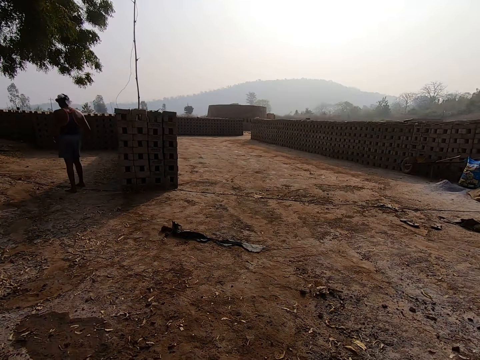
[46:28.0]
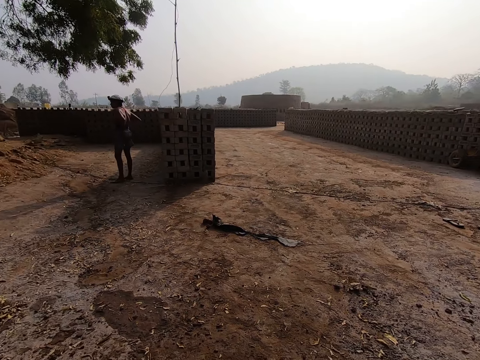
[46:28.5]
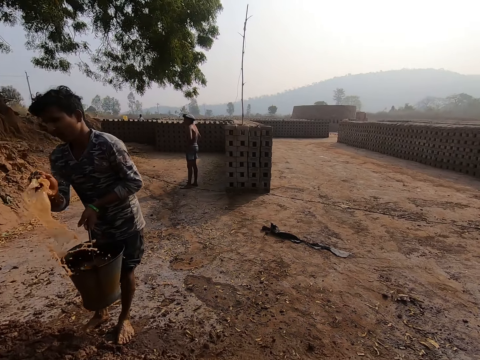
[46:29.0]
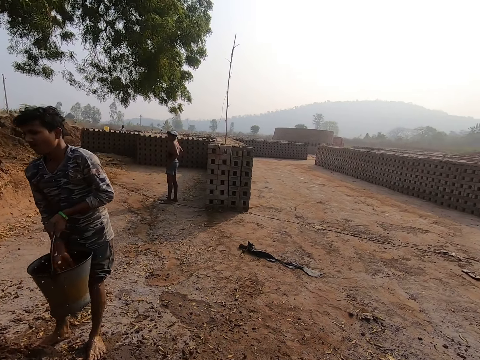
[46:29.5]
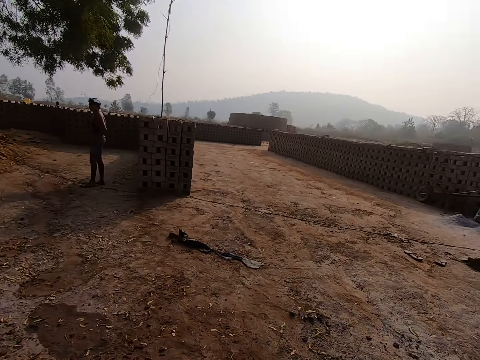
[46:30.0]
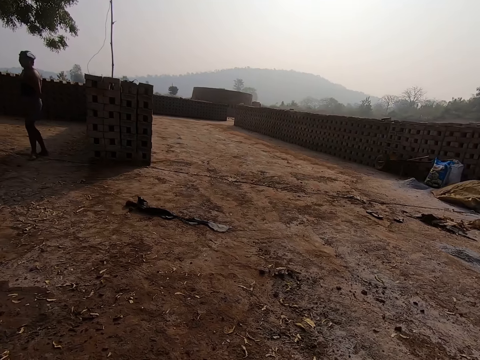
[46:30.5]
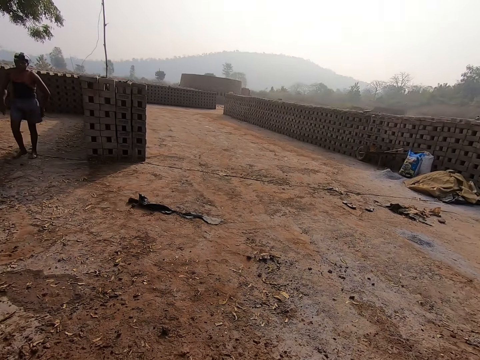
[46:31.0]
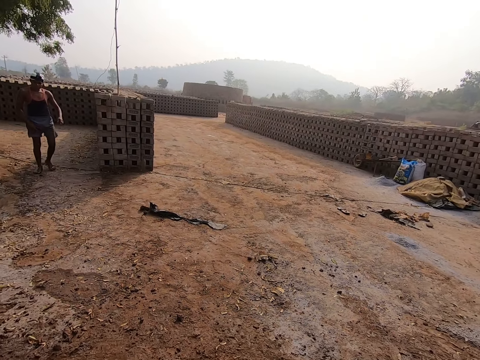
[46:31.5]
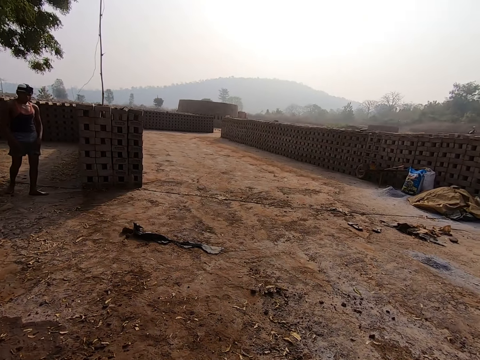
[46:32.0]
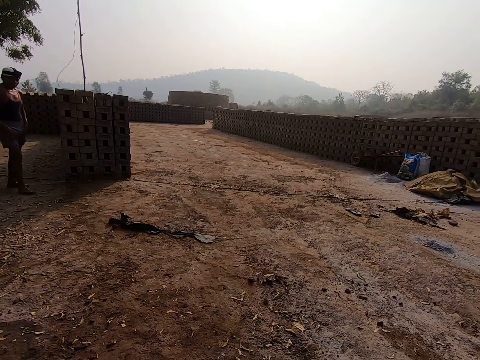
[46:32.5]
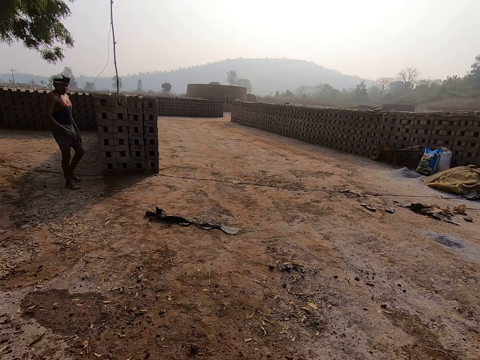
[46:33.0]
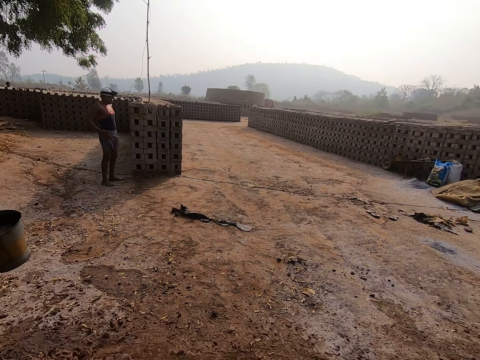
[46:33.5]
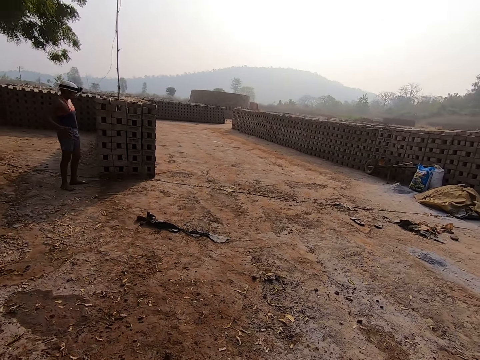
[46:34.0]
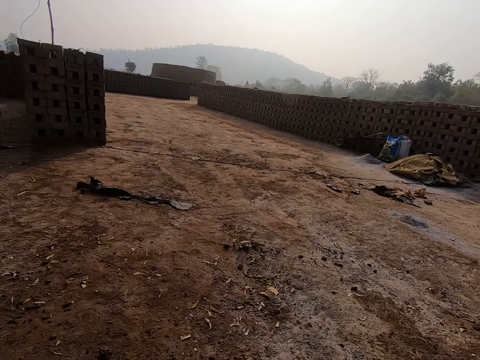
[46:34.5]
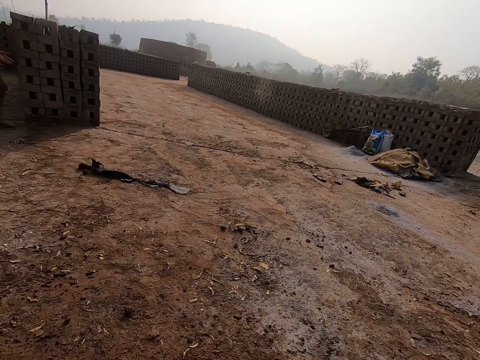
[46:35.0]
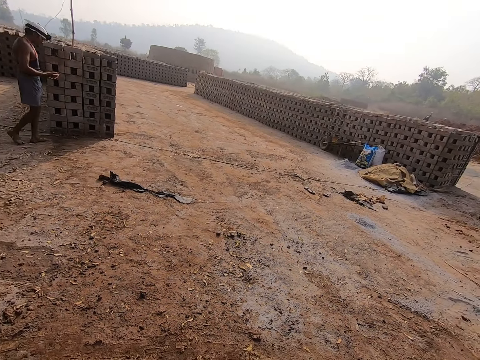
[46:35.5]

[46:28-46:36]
The man takes some water from the bucket of water in his left hand with his right hand. The man wets the ground with the water in his right hand. The man takes some water from the bucket of water in his left hand with his right hand. Another man wipes his hands on his clothes.

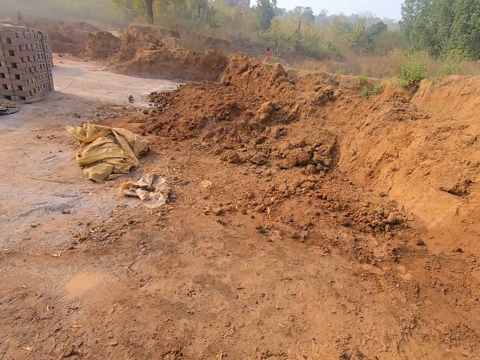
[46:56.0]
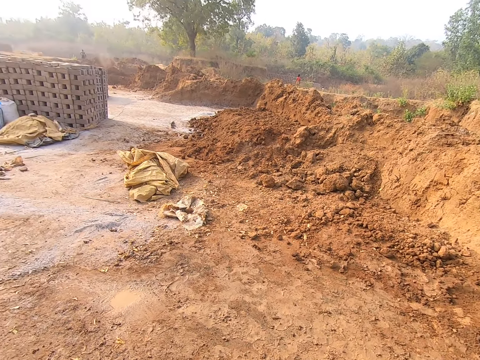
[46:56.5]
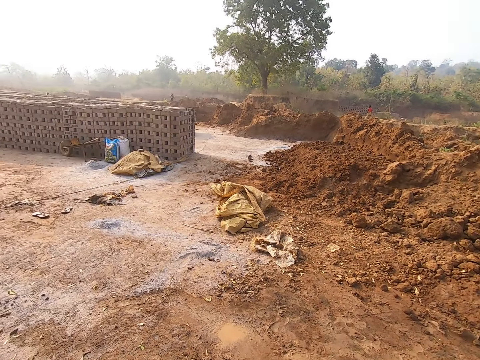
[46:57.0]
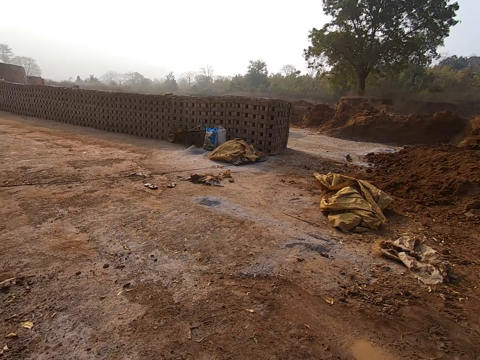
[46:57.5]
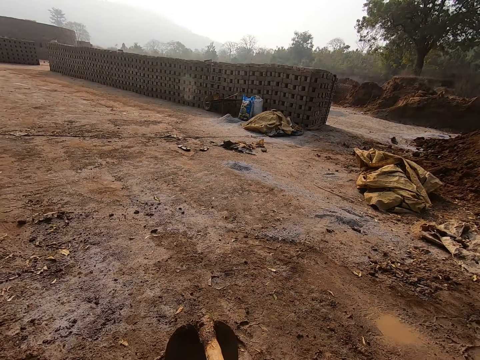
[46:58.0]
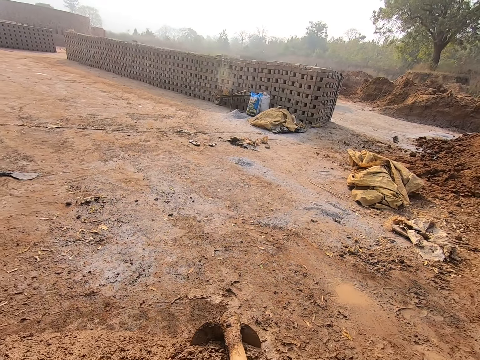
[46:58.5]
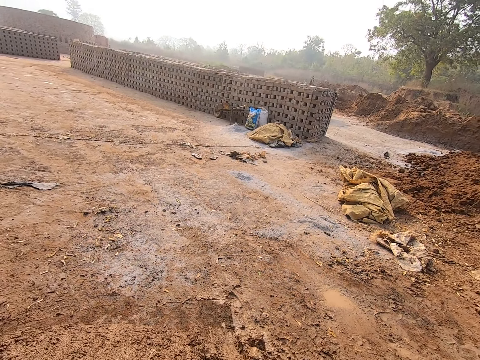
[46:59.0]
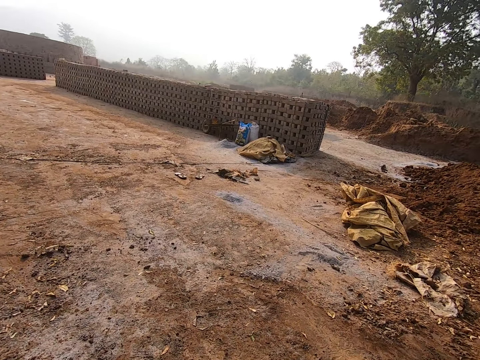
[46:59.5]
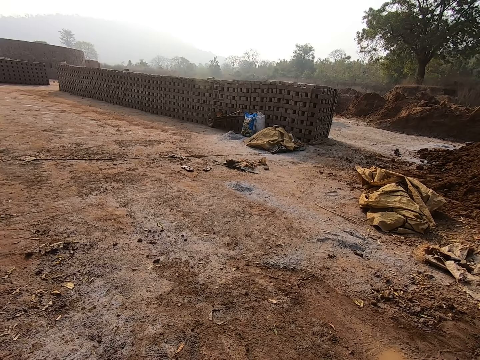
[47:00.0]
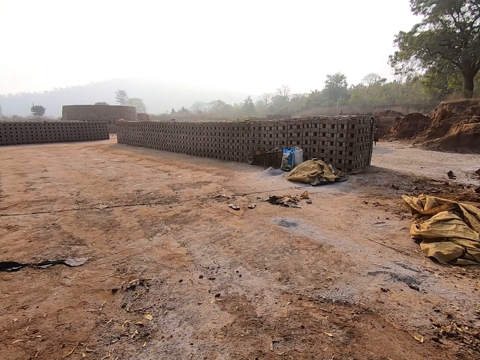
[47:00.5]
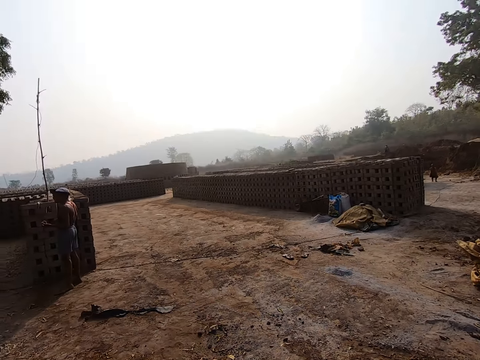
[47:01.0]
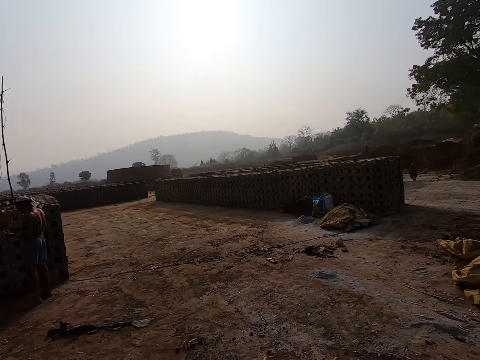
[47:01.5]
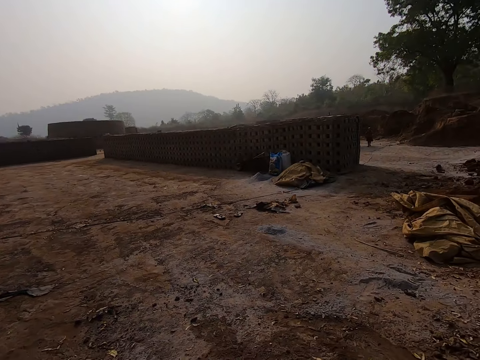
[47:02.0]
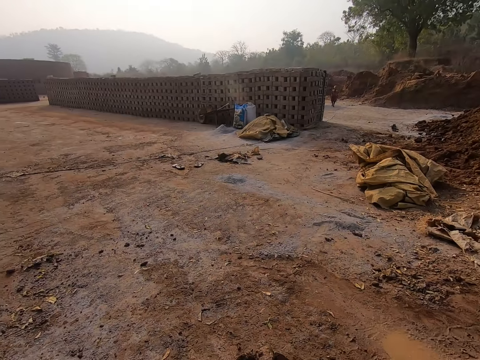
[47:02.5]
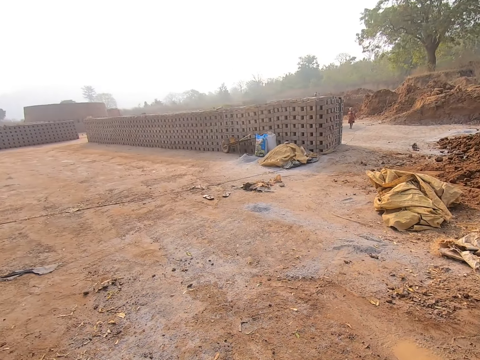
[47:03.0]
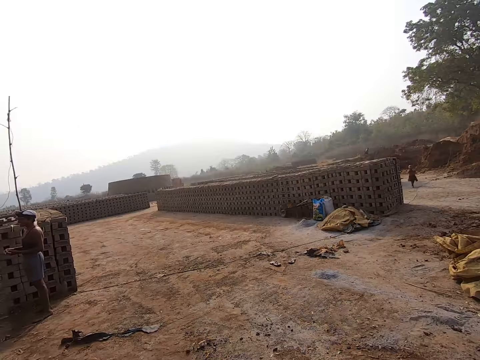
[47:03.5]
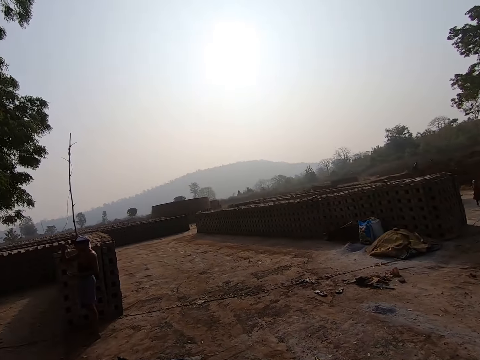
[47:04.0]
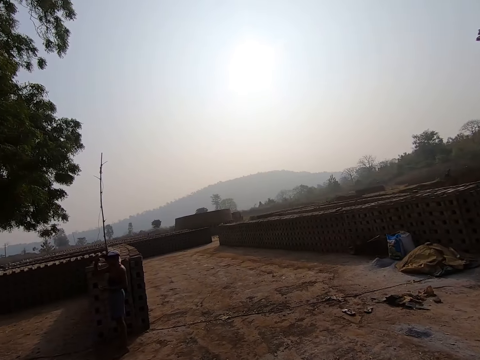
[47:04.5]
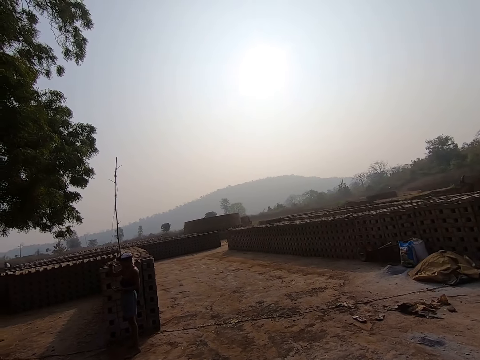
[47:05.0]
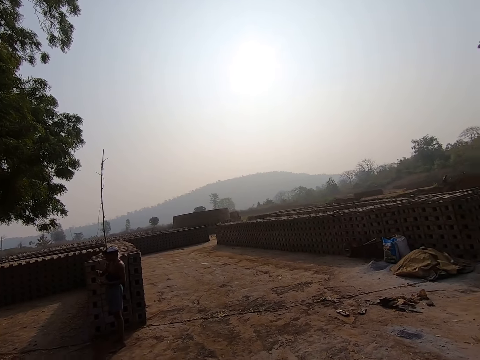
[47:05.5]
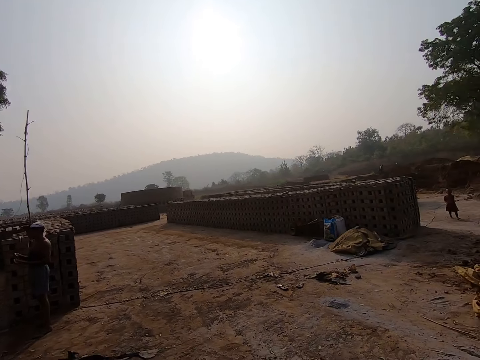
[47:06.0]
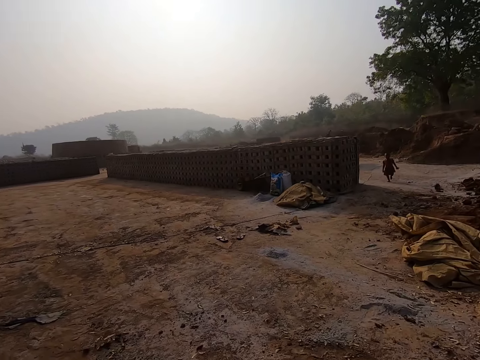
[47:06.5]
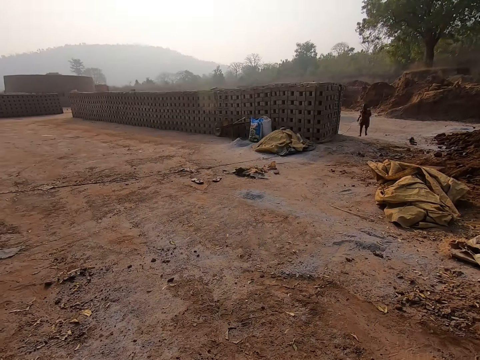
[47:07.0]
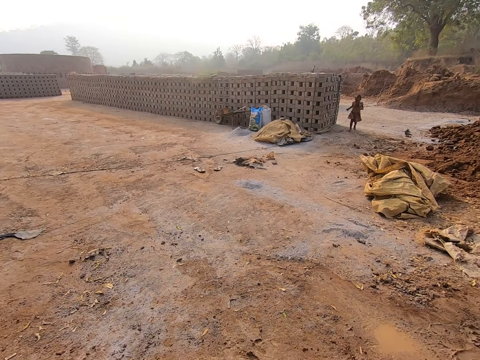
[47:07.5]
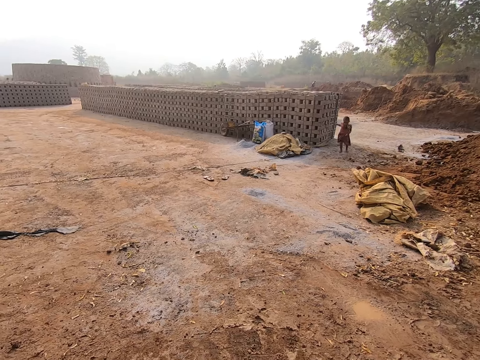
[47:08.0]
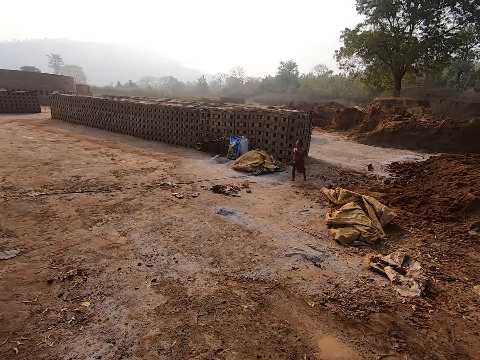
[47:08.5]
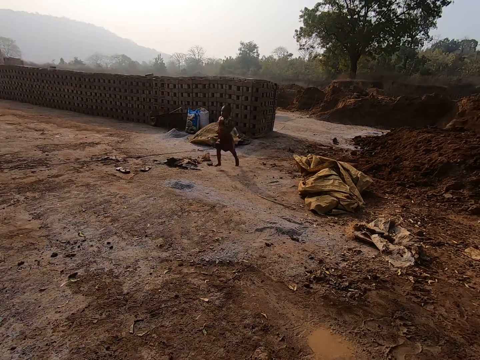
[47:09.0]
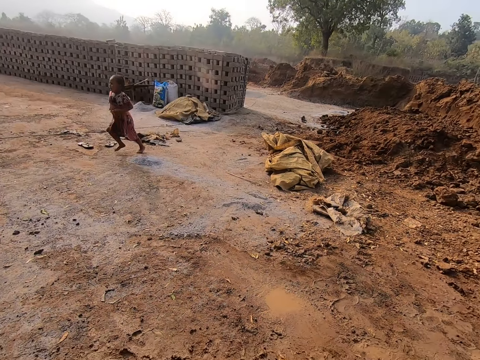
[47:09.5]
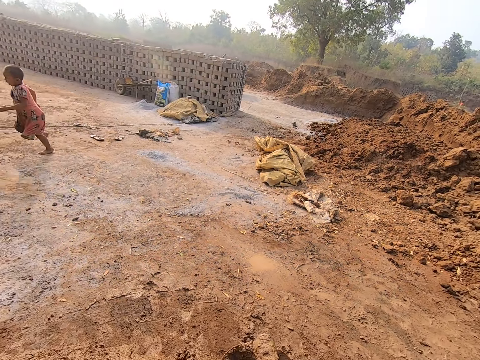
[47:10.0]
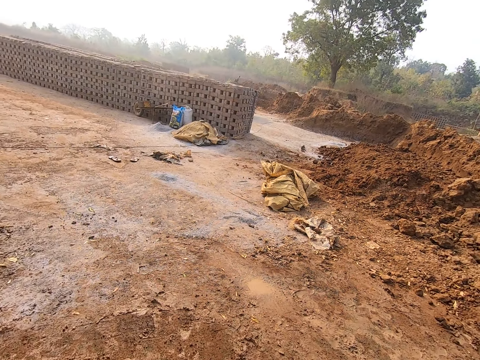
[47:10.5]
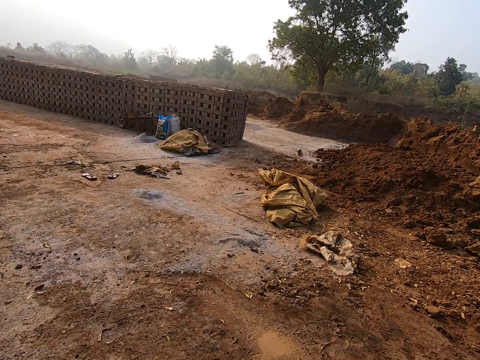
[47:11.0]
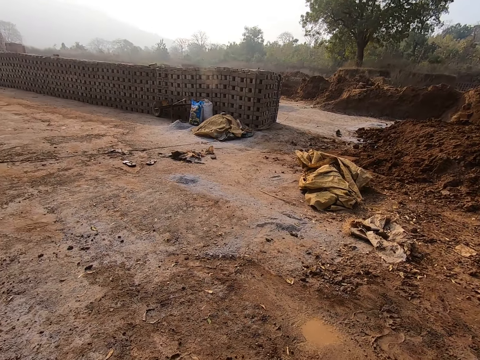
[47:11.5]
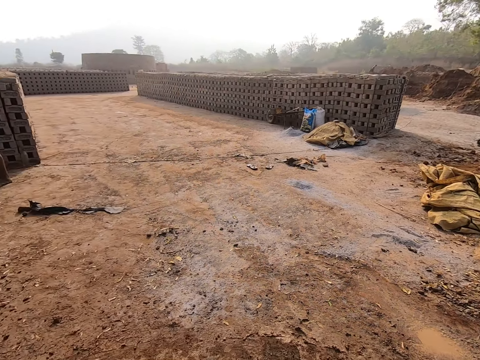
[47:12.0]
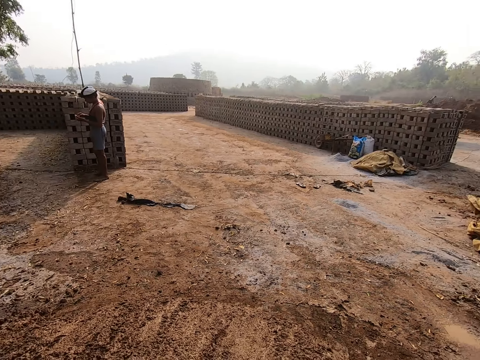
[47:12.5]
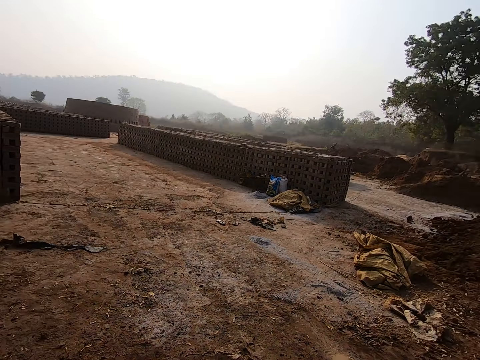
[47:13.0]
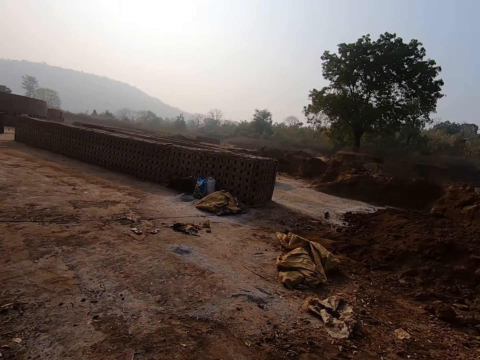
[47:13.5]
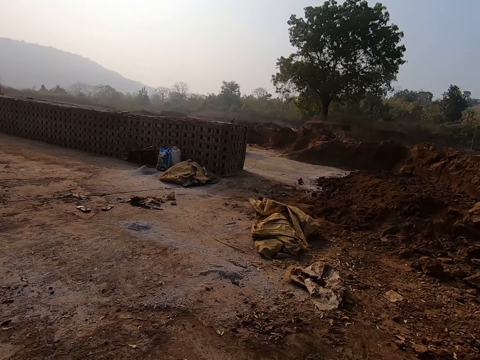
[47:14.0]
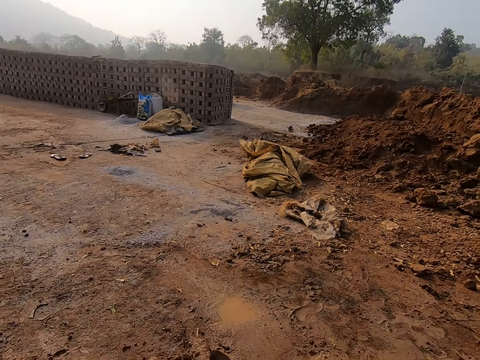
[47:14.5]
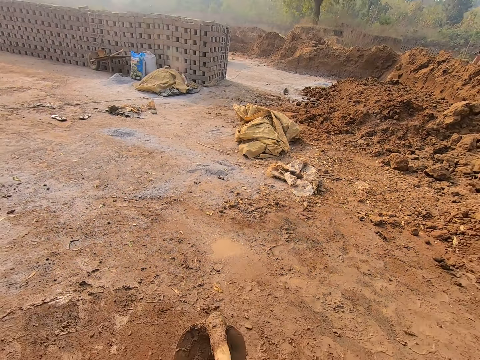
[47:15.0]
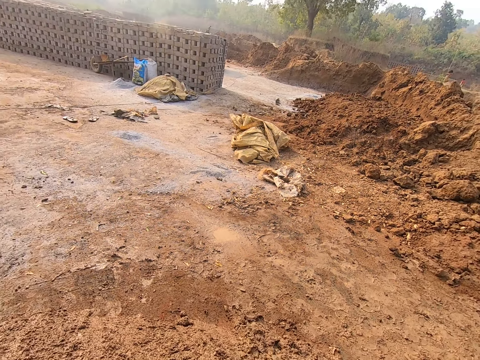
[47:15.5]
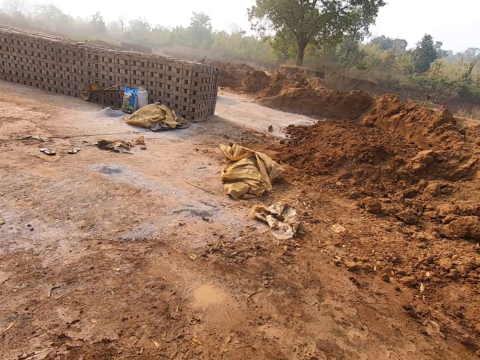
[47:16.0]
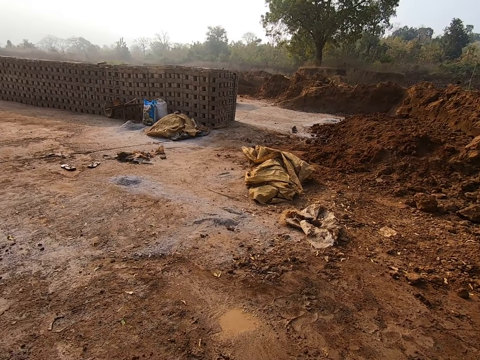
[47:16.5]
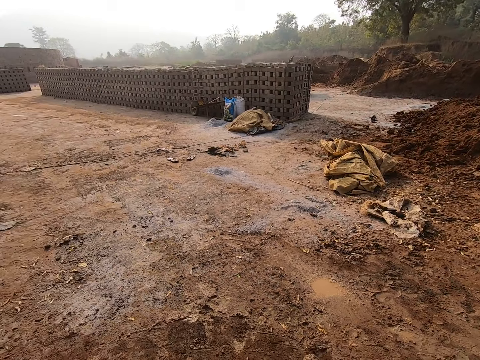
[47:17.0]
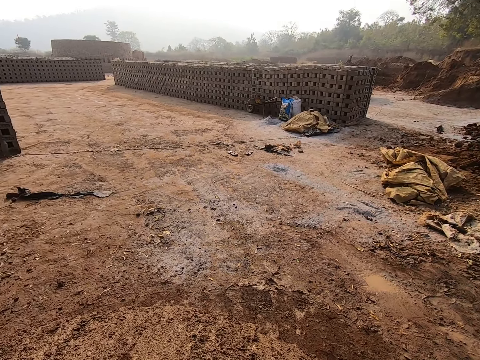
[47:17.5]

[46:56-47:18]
The camera wearer scrapes the ground with the hoe in his hands. He scrapes the ground with the hoe in his hands again. A girl runs past the camera wearer.
